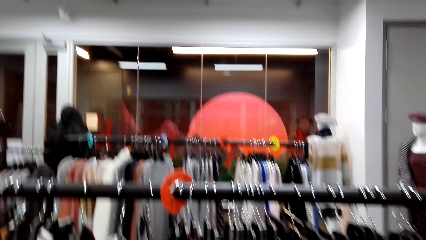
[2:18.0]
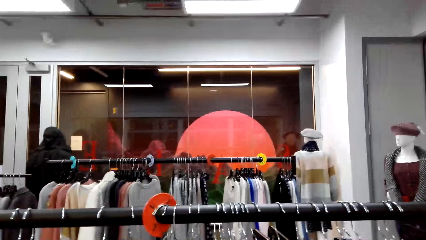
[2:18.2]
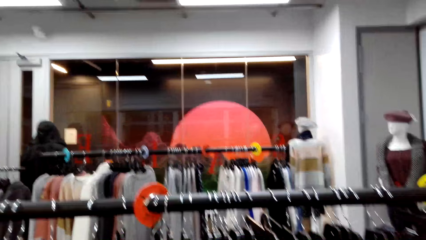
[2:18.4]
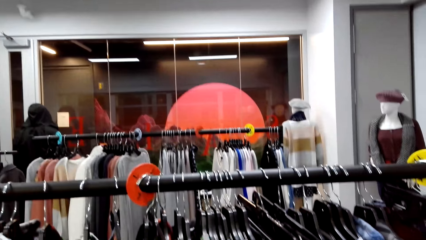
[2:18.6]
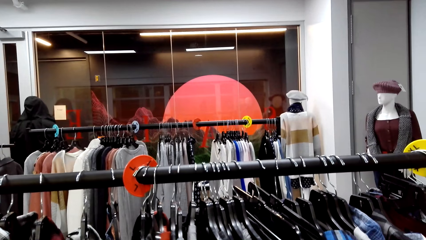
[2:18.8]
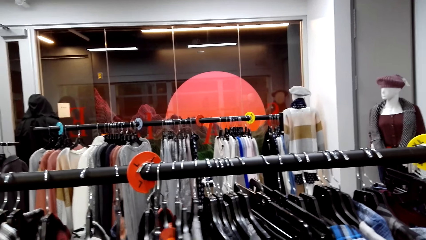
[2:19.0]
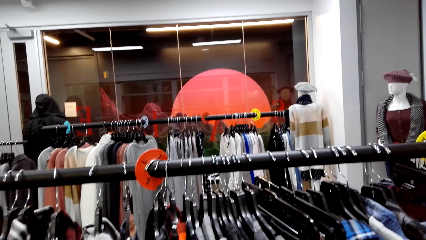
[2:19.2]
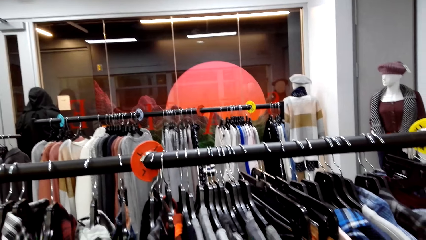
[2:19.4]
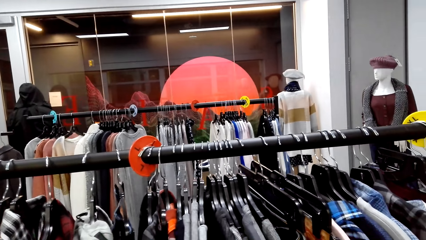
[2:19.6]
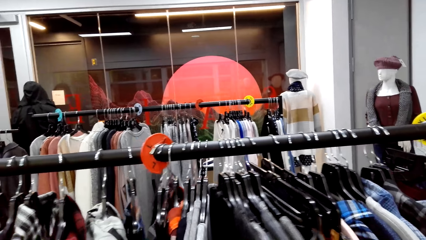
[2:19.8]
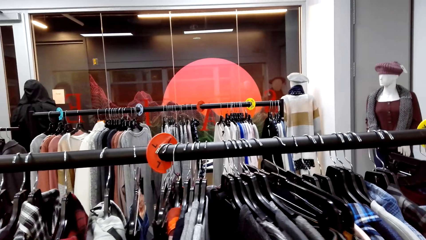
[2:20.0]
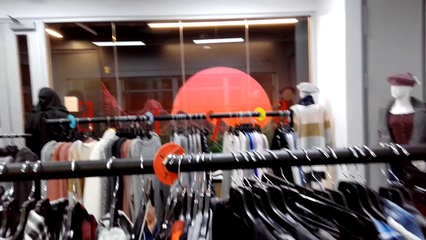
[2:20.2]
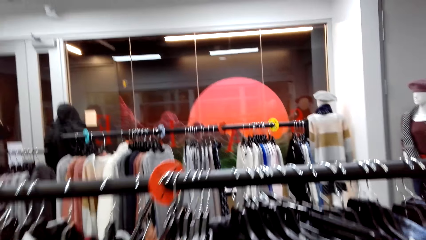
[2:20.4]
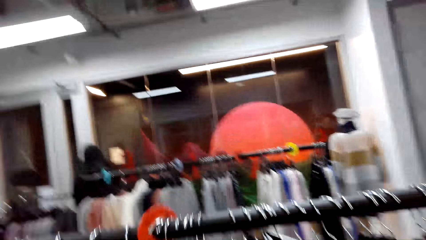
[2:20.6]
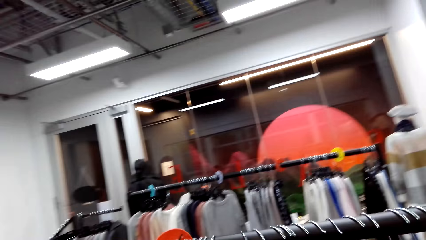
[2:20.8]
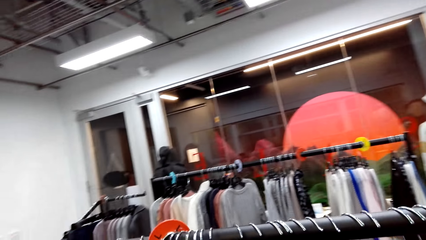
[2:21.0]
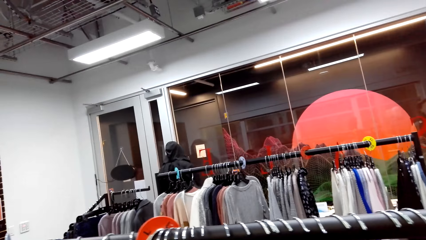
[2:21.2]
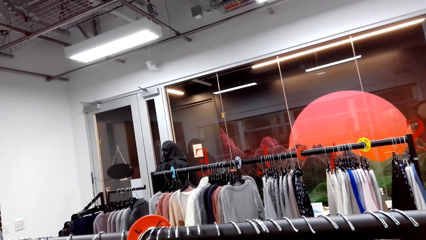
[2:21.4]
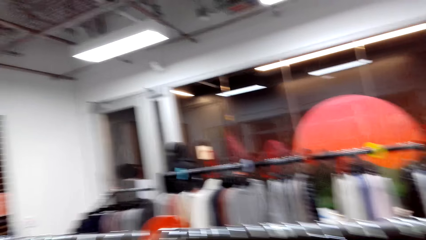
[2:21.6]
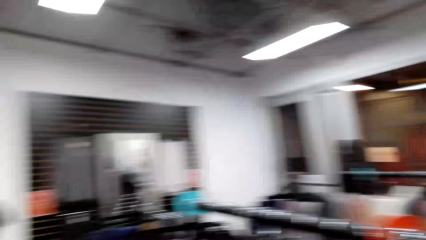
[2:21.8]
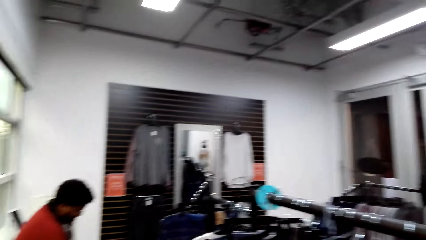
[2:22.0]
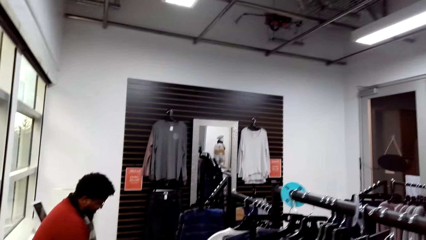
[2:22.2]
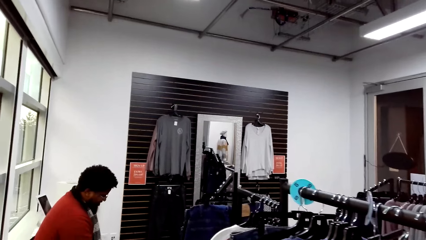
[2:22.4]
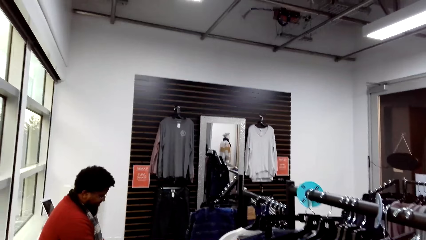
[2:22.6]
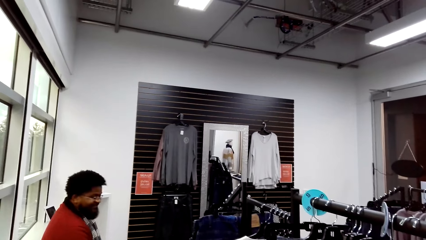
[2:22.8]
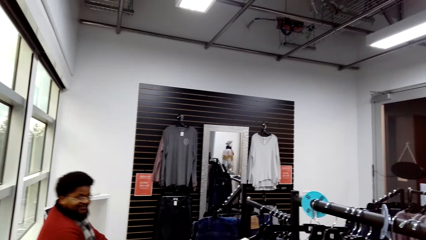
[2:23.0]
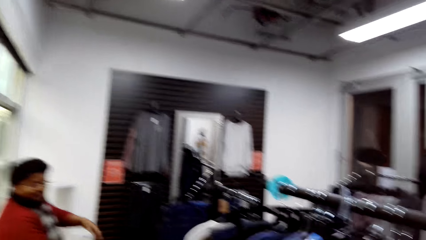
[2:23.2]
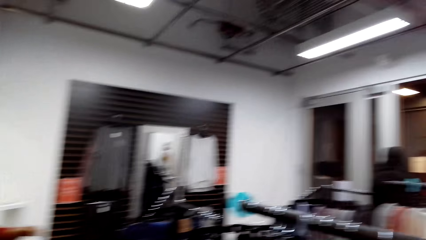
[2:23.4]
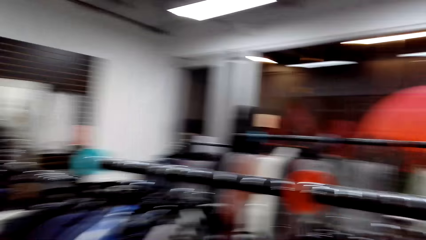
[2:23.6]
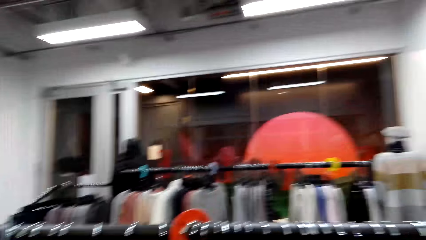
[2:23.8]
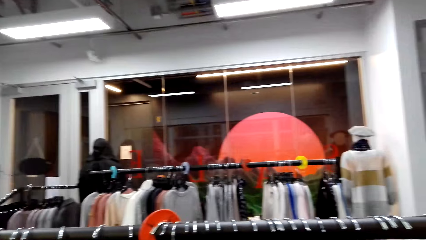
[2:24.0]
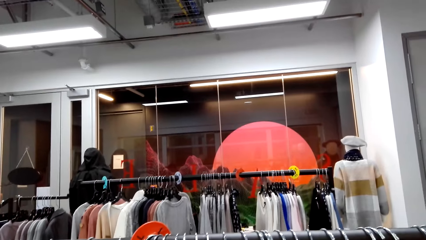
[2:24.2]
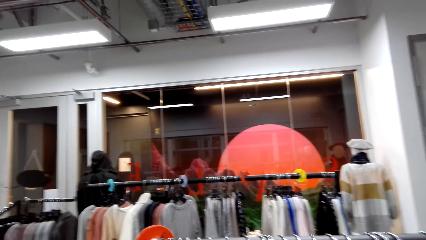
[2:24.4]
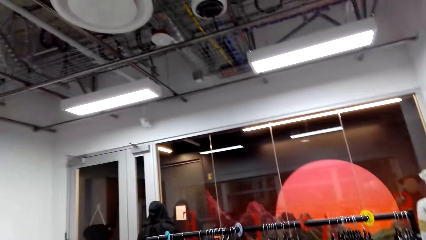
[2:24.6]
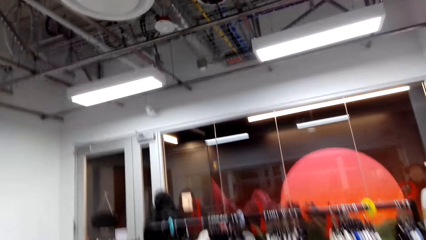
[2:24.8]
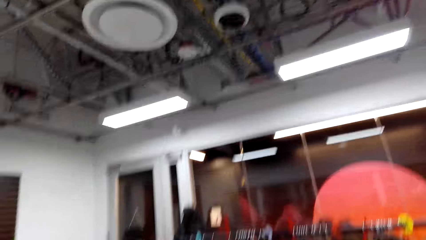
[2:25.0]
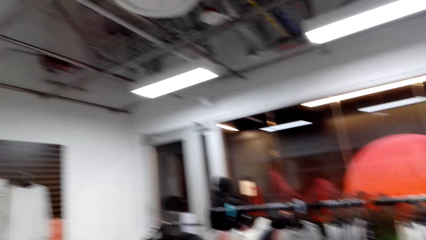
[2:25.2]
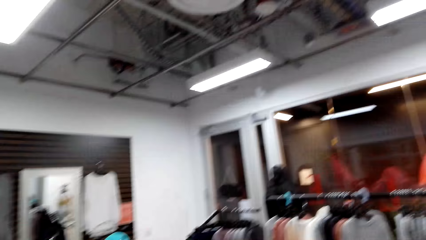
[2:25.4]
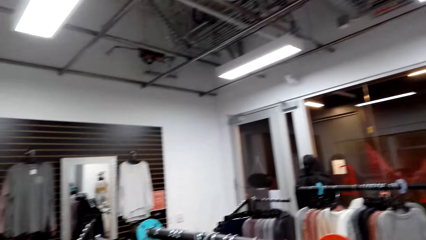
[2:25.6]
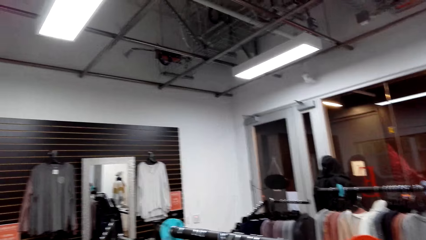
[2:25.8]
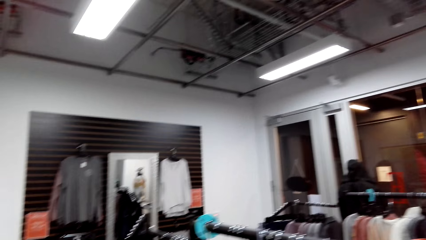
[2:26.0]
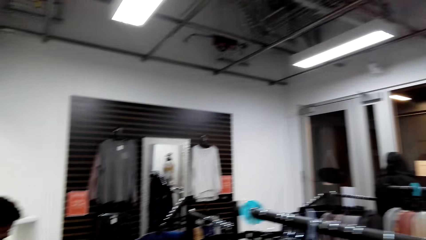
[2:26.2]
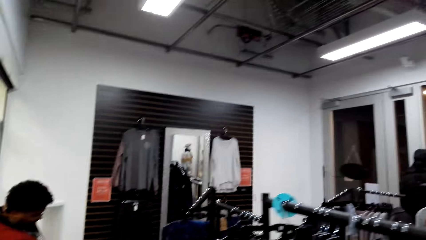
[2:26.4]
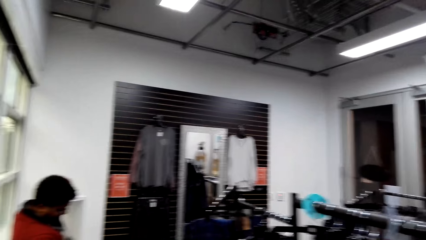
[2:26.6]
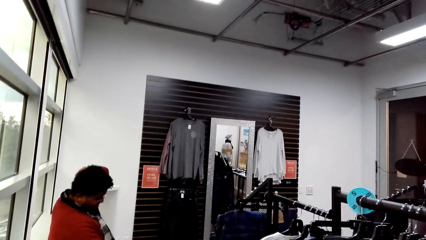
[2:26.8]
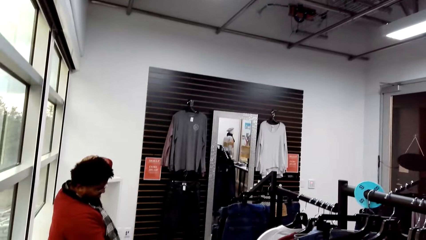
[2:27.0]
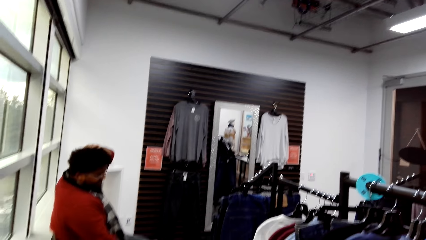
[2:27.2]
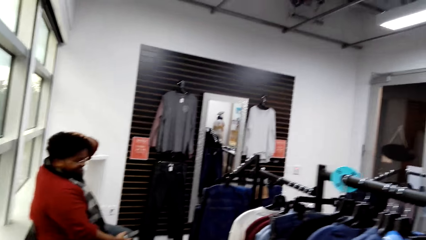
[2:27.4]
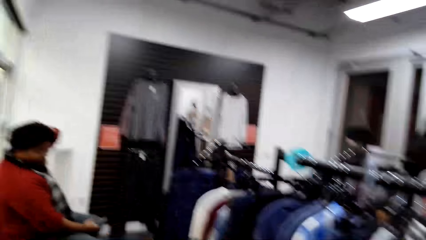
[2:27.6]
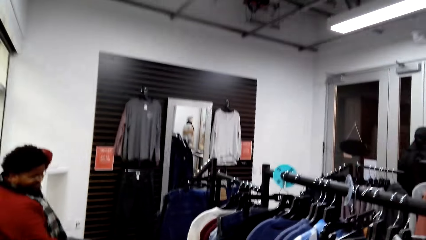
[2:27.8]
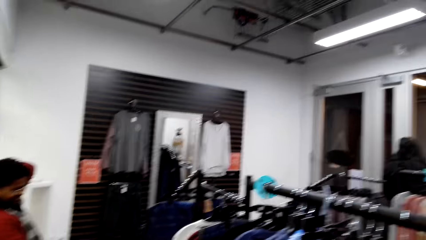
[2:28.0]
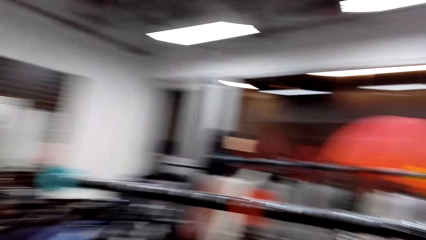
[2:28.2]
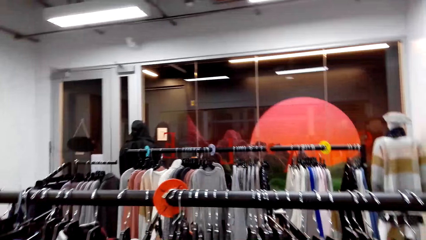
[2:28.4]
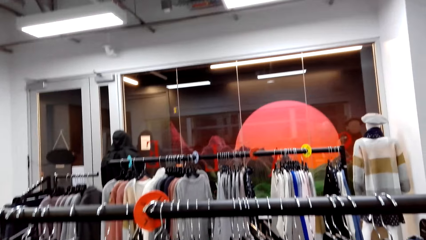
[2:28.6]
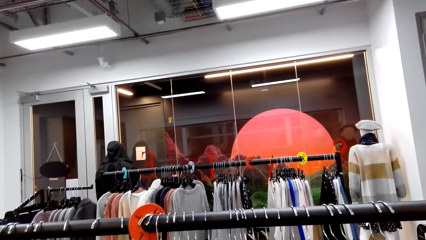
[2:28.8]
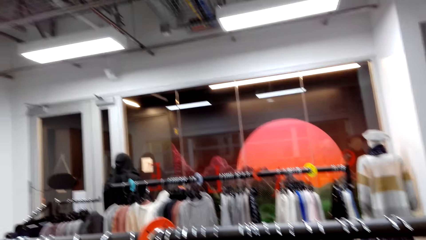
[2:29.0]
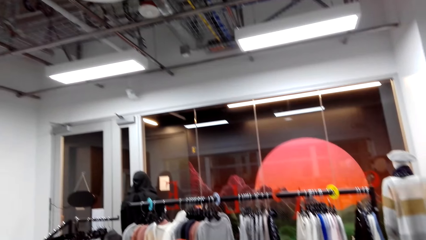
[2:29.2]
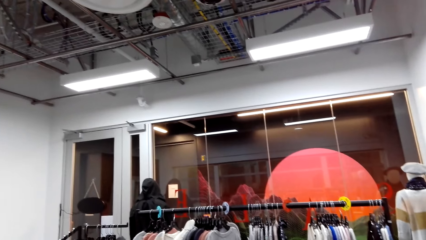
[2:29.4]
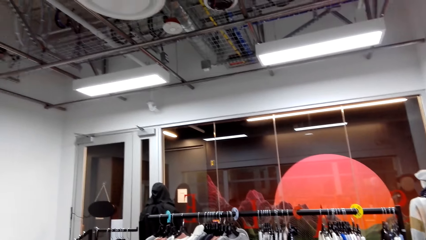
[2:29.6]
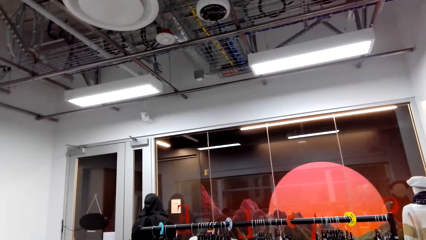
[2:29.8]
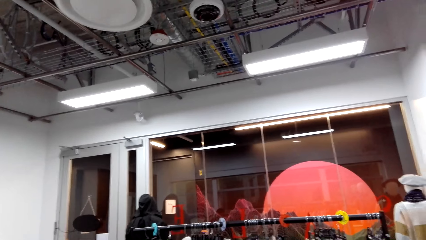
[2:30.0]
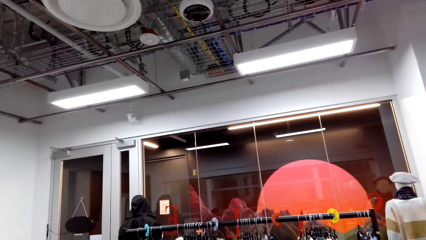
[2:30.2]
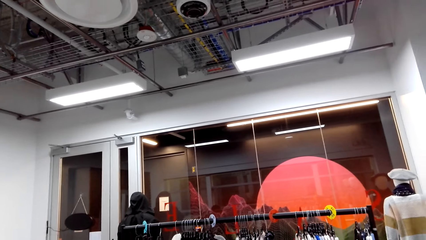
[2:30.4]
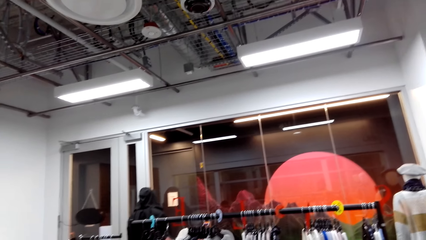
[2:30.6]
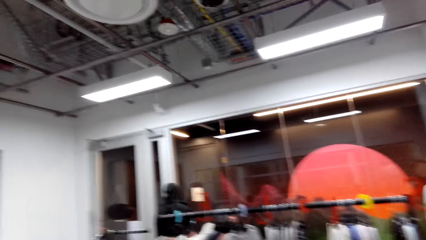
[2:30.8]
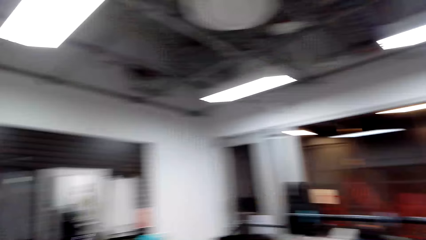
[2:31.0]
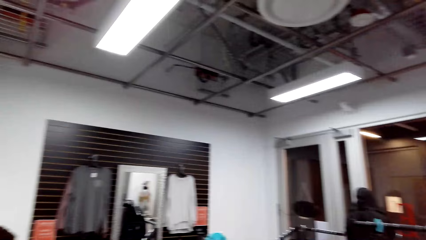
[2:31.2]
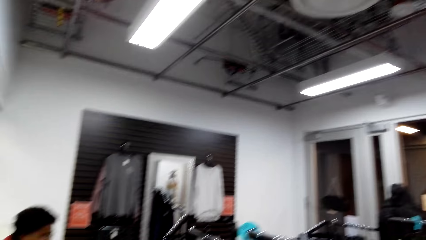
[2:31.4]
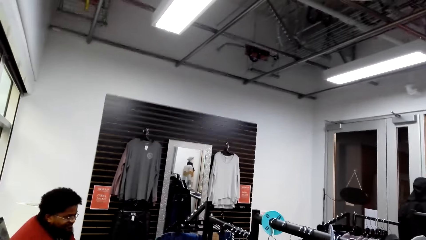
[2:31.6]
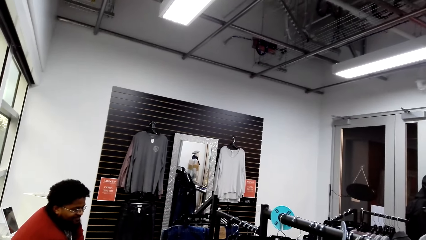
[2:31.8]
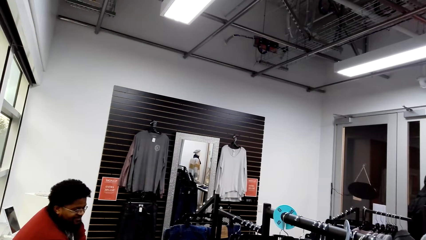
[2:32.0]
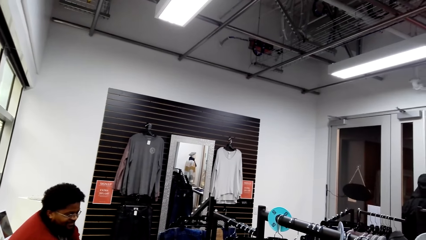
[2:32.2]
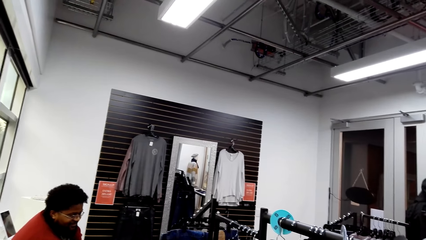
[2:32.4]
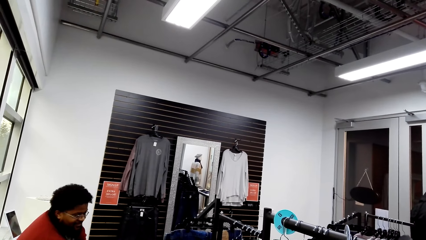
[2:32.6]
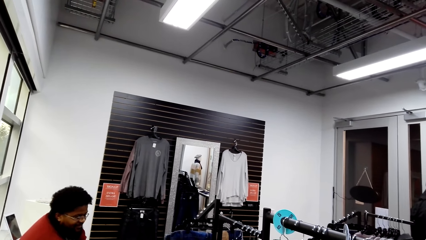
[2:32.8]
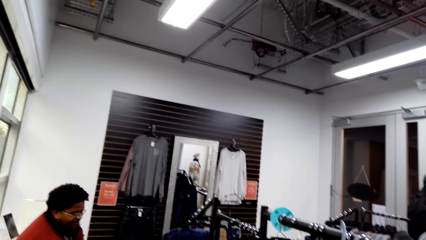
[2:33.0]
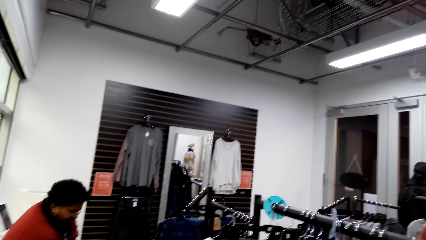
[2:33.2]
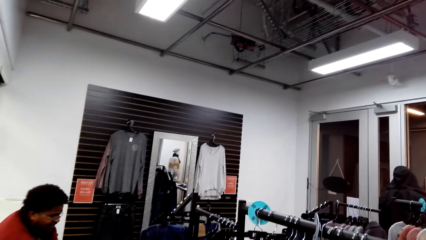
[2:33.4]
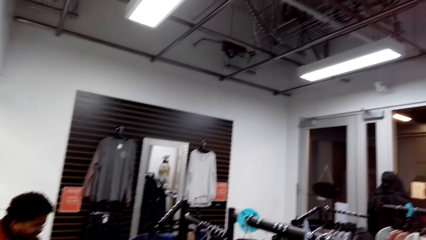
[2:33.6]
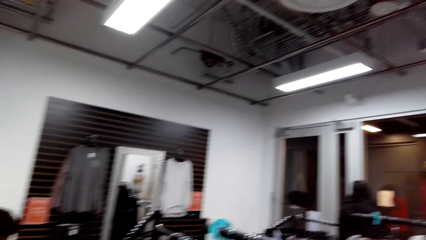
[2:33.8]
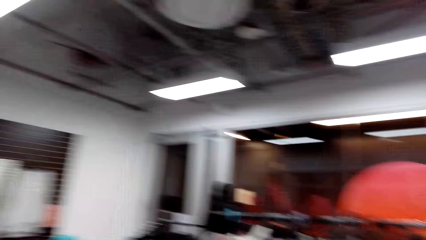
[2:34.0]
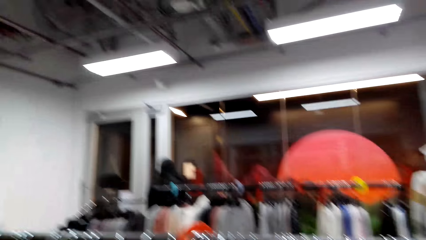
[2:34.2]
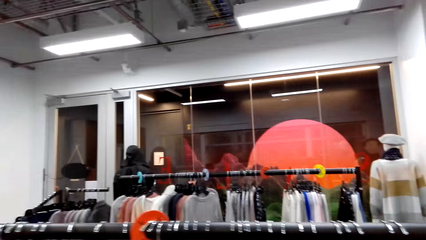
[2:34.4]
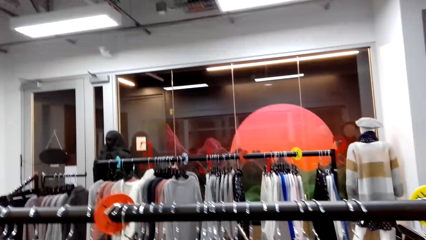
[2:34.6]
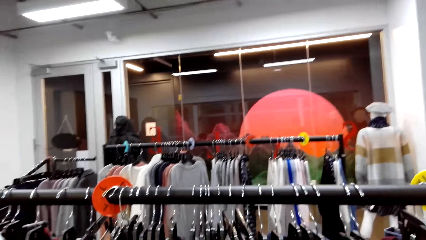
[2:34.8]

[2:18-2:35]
The camera wearer checks clothes on the display rack. They look around.
